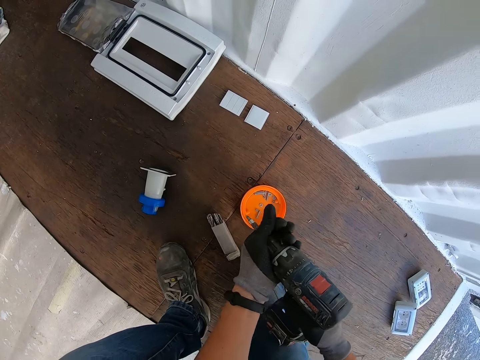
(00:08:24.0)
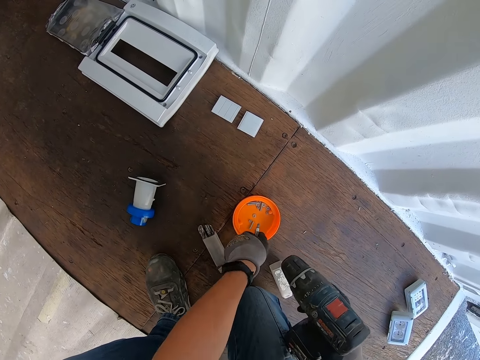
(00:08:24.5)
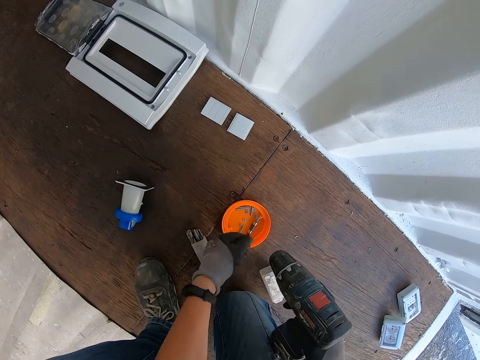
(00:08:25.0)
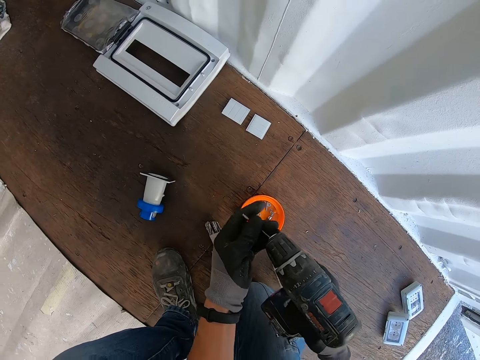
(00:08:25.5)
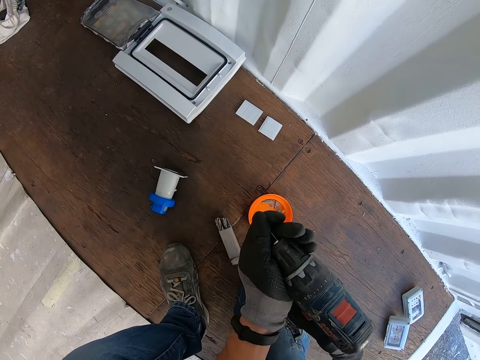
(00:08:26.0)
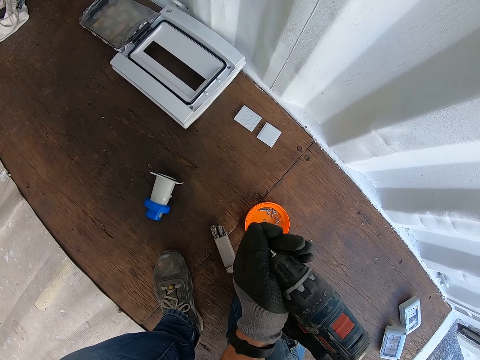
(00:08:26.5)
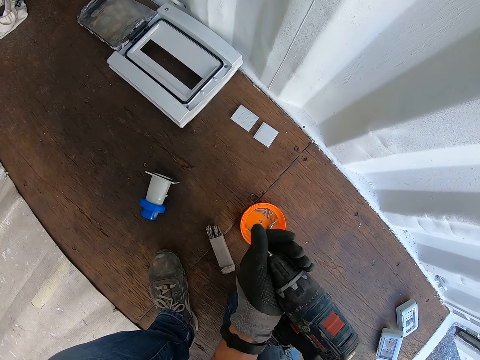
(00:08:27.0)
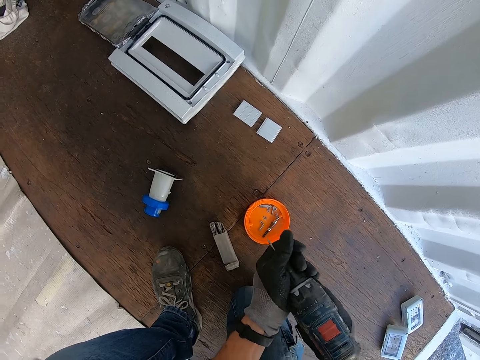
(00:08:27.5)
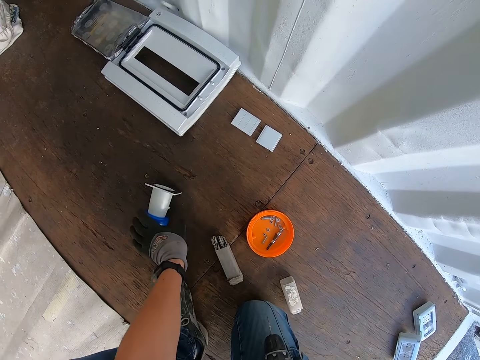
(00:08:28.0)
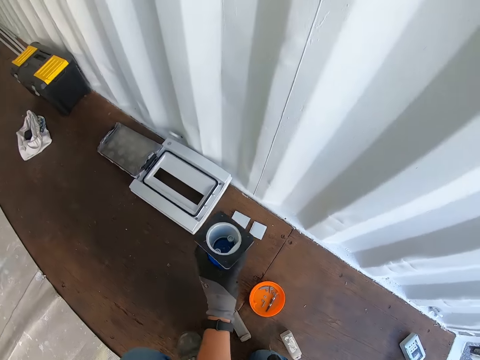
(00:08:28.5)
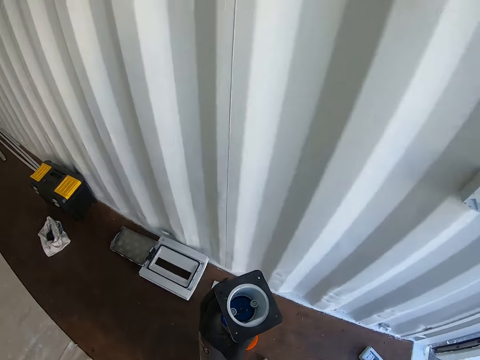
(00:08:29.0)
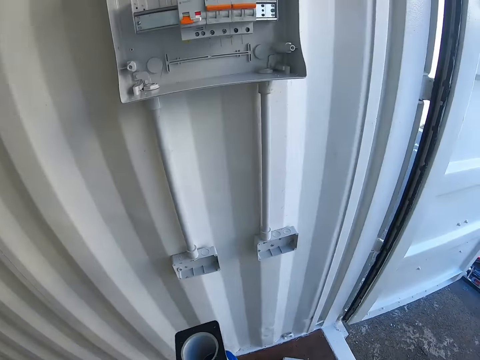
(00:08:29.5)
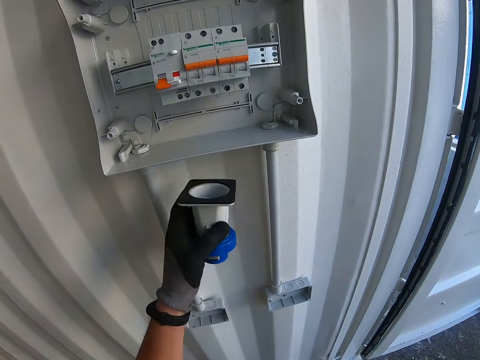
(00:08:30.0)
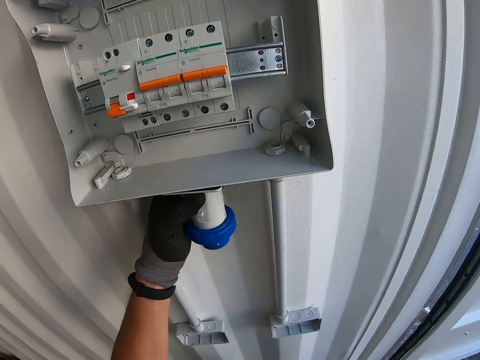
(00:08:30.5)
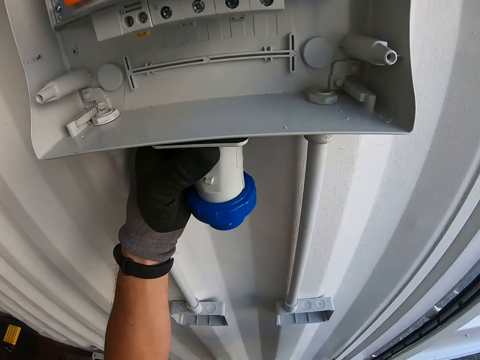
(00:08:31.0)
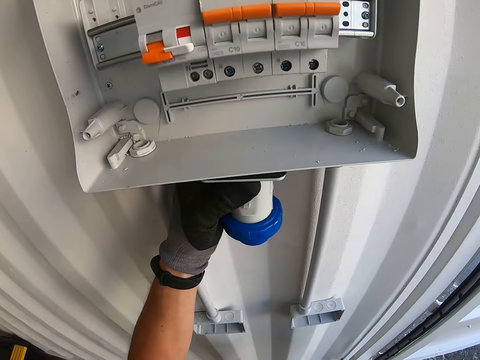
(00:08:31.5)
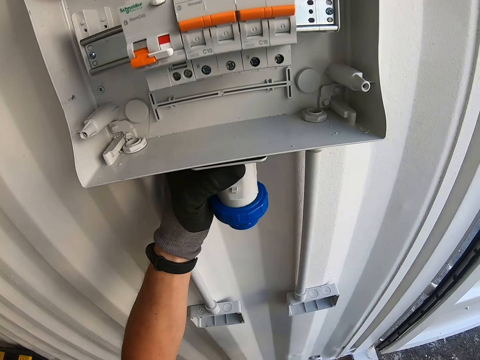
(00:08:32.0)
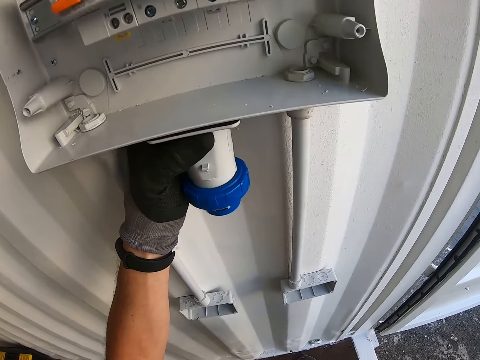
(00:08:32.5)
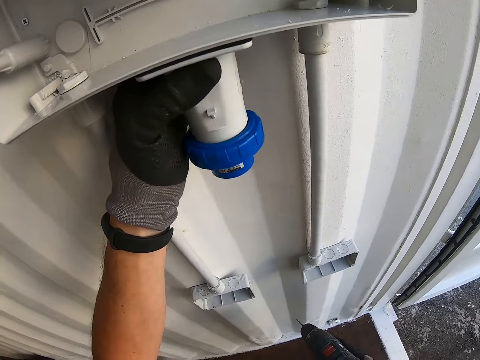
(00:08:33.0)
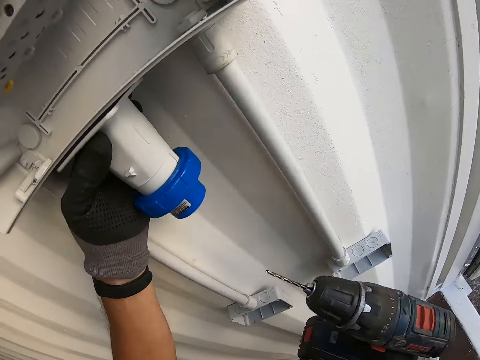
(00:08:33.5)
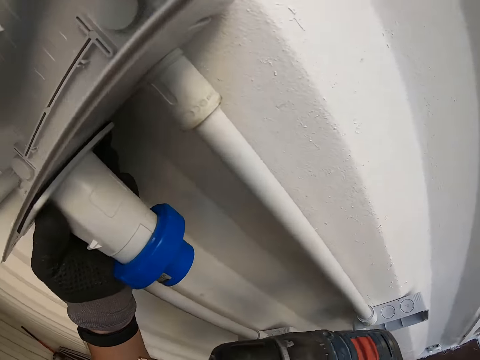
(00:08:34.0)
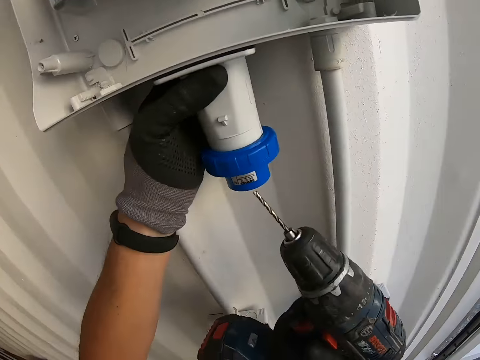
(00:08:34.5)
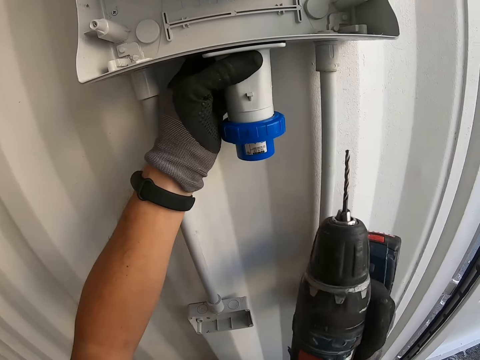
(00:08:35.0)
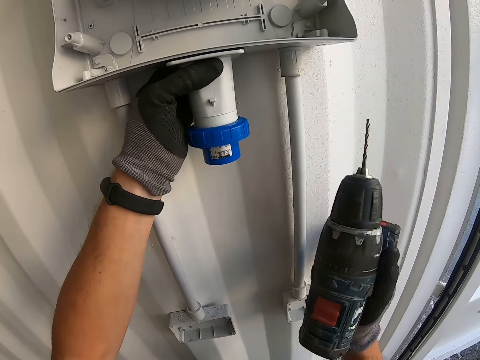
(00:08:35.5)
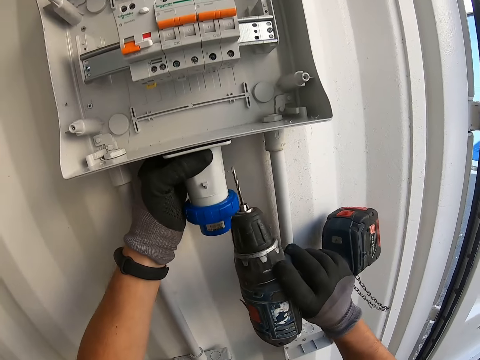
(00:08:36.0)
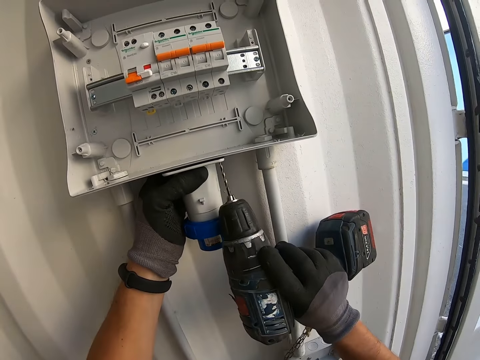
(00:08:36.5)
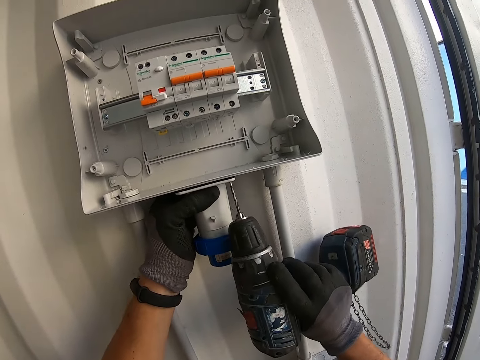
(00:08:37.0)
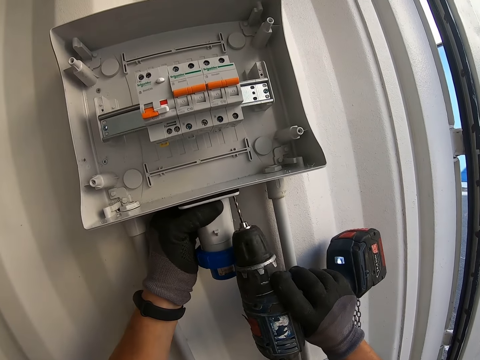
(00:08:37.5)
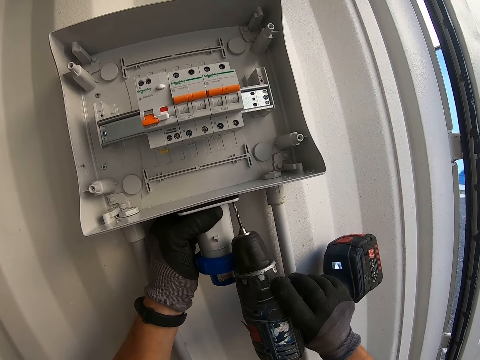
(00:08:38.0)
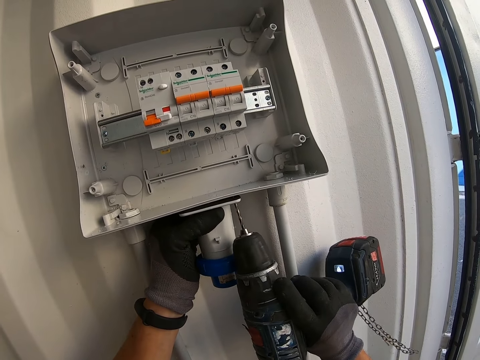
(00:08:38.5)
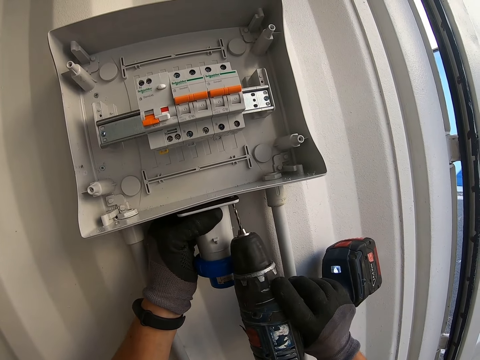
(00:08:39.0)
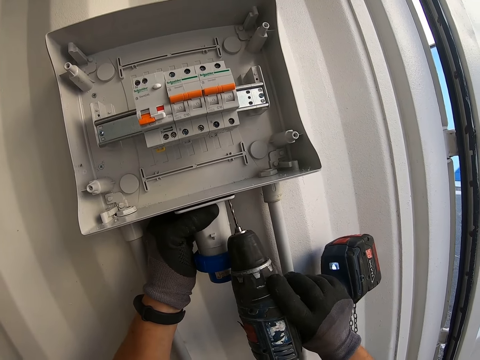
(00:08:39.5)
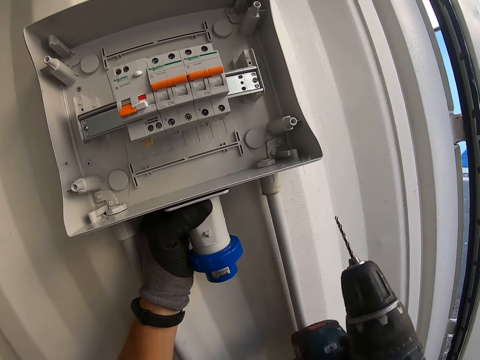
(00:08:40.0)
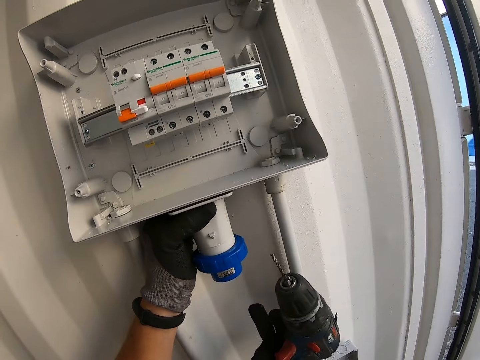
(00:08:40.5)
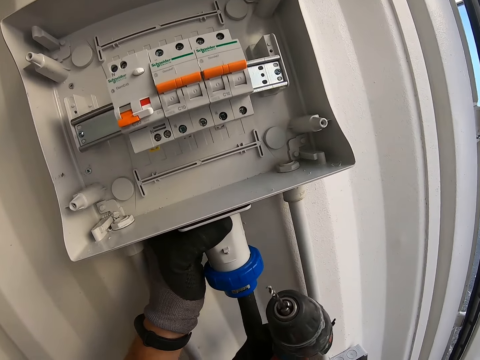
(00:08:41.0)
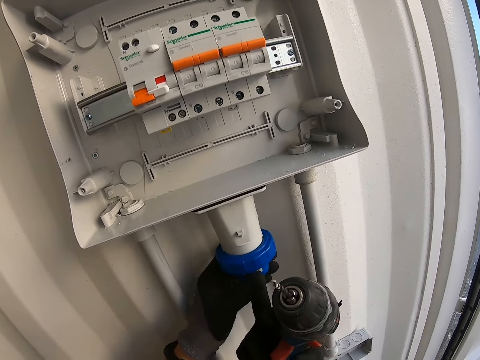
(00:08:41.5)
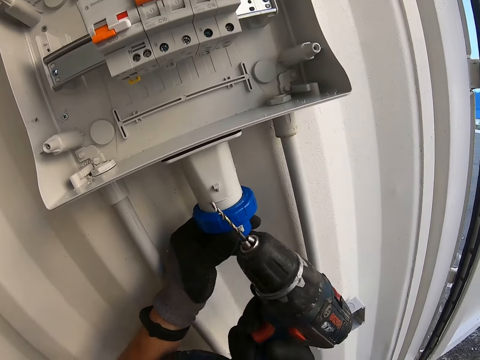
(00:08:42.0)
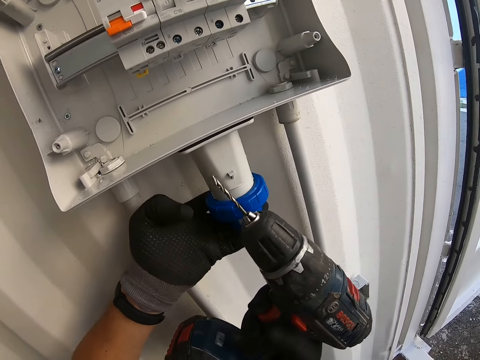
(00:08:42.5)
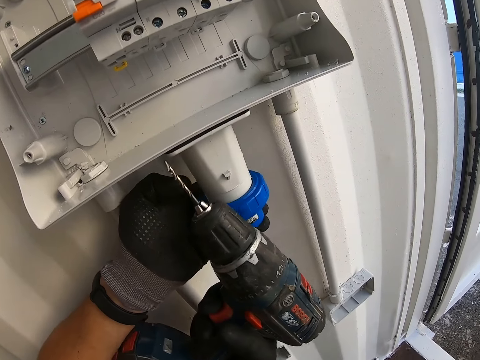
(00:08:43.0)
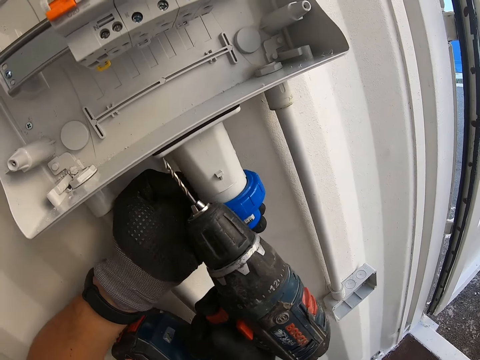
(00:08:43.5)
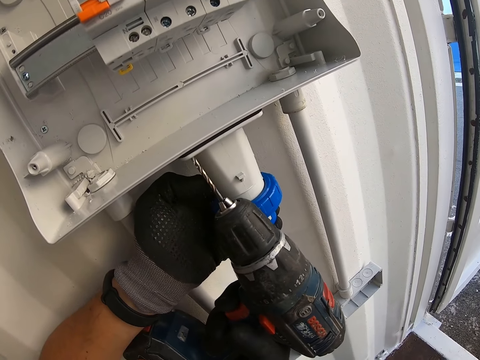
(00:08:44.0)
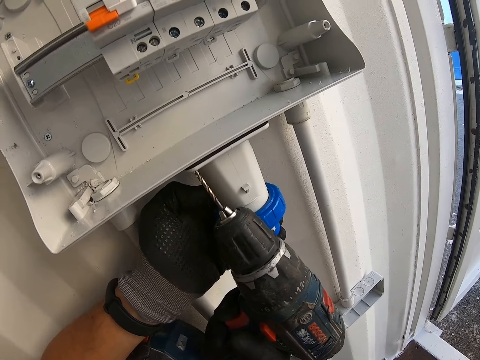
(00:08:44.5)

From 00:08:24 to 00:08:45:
The camera wearer adjusts the drill and the screws. They put something under something. They grind.

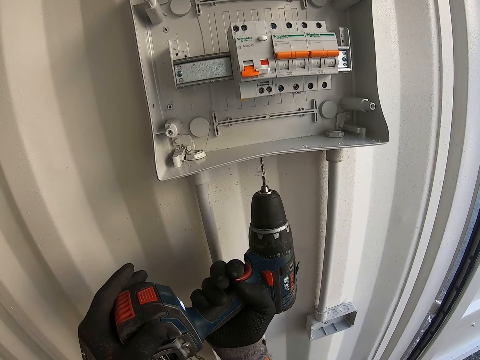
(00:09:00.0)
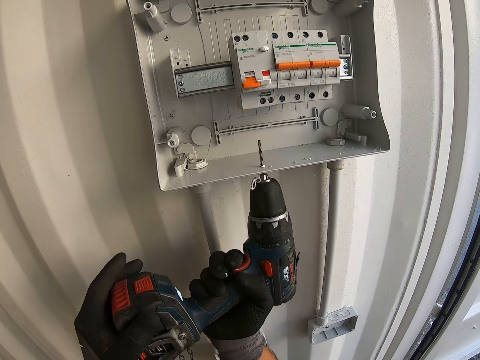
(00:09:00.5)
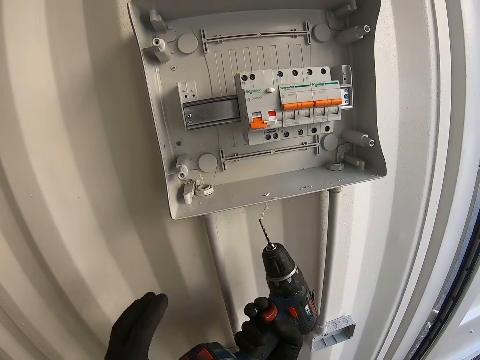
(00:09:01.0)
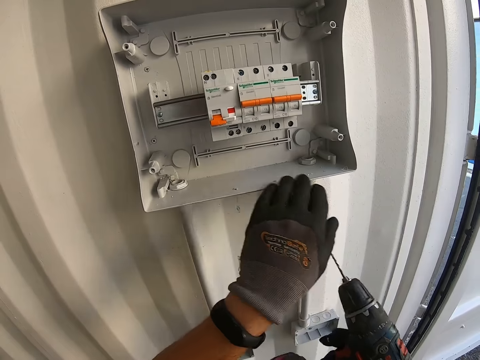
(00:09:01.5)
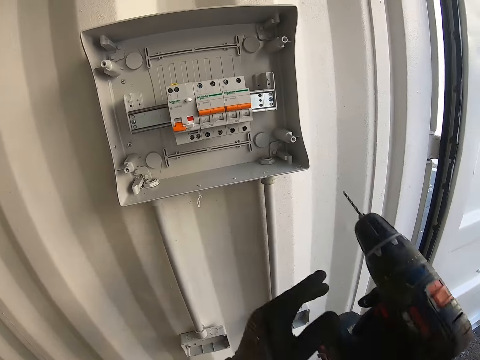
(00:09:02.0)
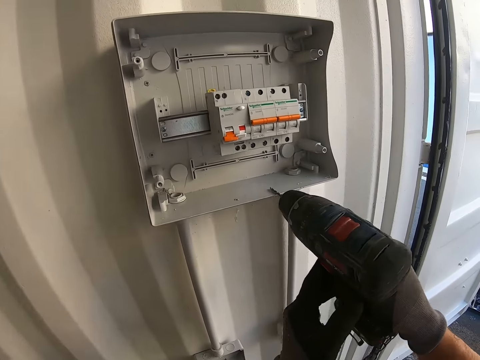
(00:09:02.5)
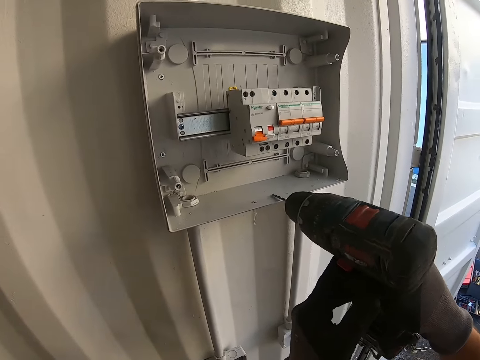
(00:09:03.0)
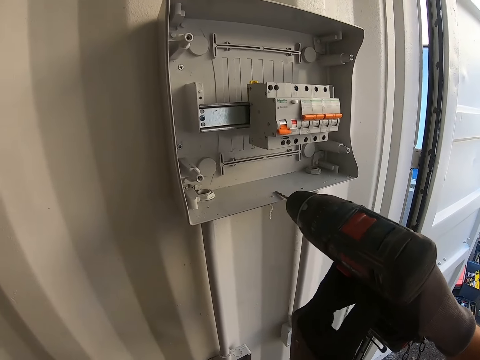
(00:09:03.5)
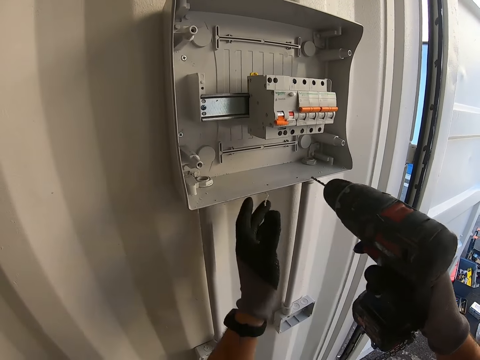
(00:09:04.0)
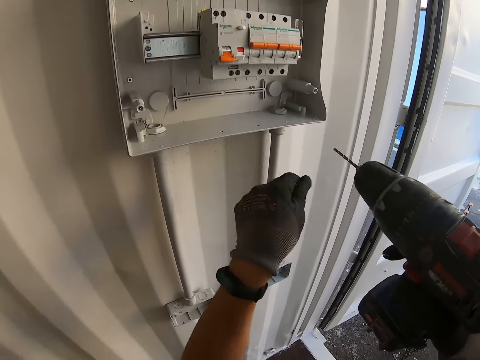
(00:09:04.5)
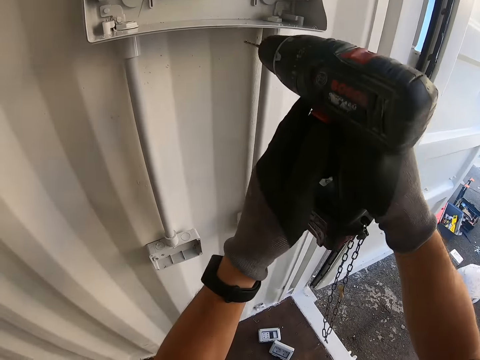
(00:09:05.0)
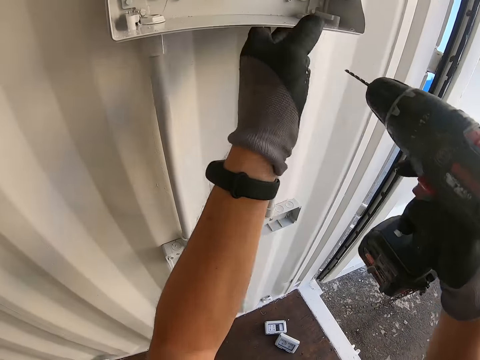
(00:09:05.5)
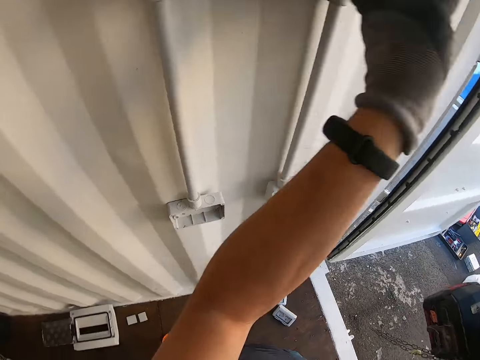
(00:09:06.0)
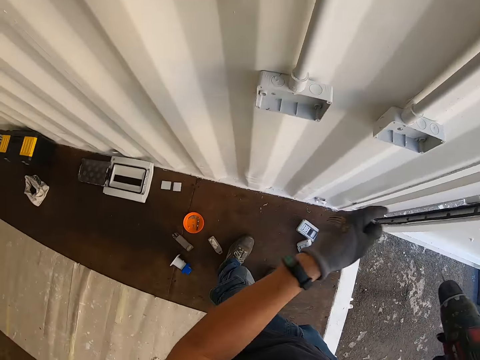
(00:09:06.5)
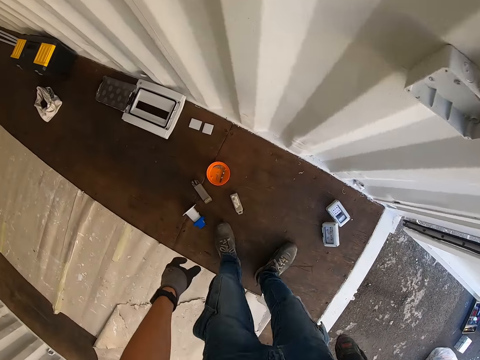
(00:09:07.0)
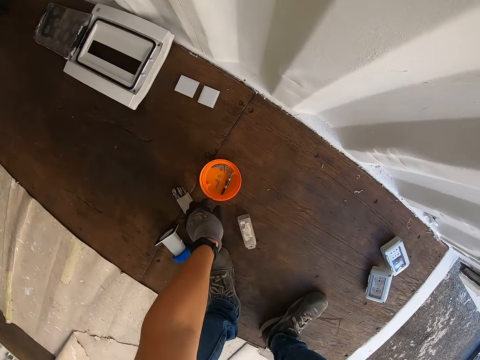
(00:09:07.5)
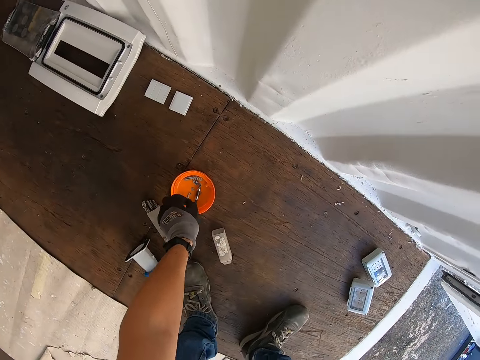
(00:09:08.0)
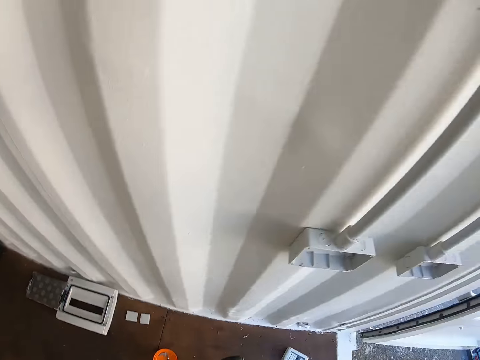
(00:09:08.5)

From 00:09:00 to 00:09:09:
The camera wearer makes a hole on the fuse box.
